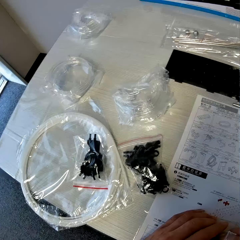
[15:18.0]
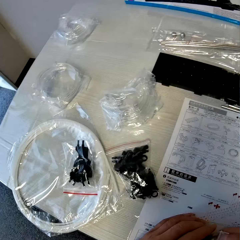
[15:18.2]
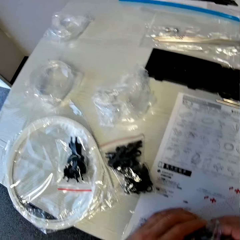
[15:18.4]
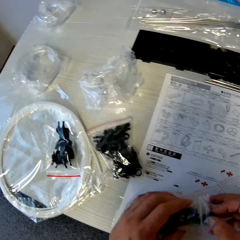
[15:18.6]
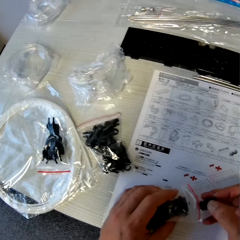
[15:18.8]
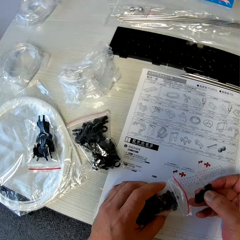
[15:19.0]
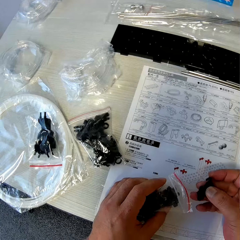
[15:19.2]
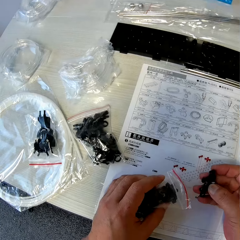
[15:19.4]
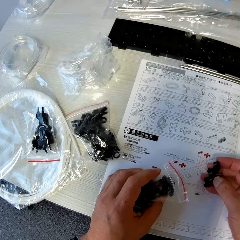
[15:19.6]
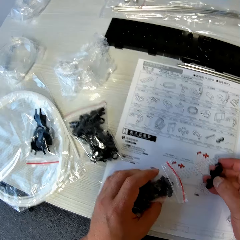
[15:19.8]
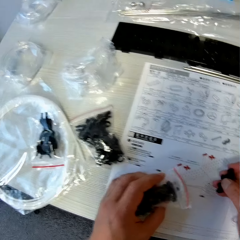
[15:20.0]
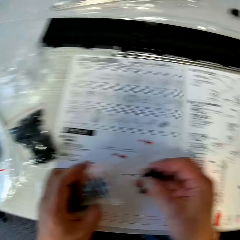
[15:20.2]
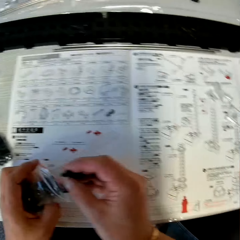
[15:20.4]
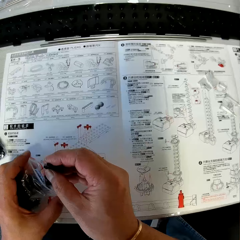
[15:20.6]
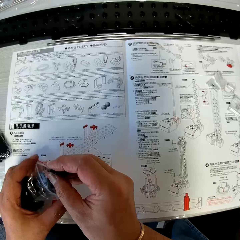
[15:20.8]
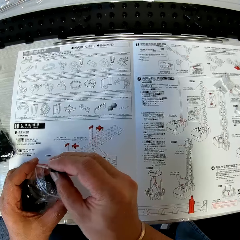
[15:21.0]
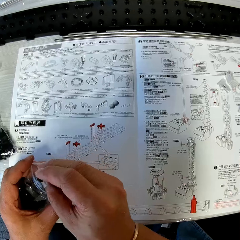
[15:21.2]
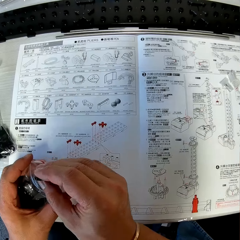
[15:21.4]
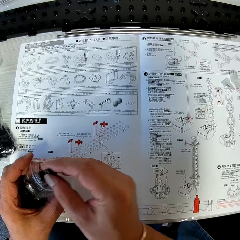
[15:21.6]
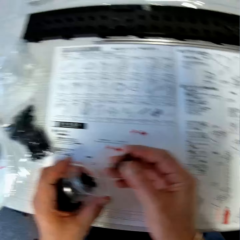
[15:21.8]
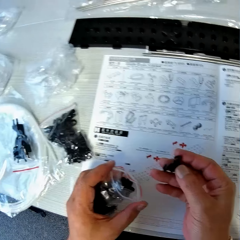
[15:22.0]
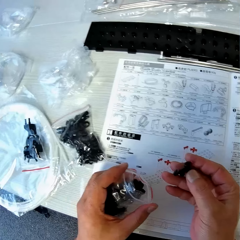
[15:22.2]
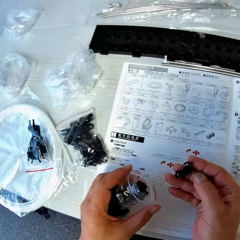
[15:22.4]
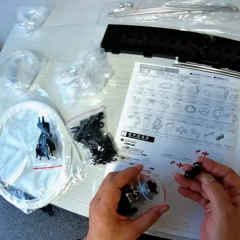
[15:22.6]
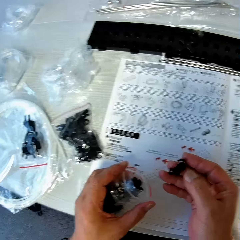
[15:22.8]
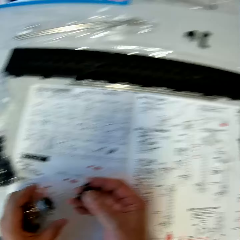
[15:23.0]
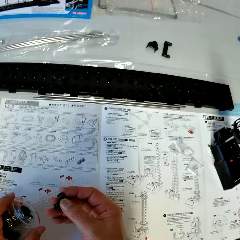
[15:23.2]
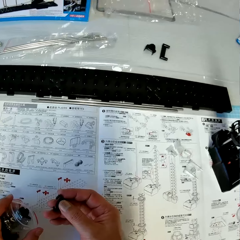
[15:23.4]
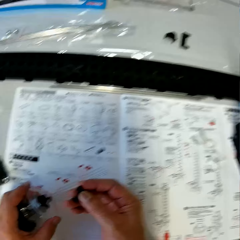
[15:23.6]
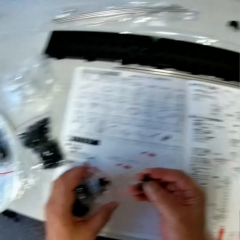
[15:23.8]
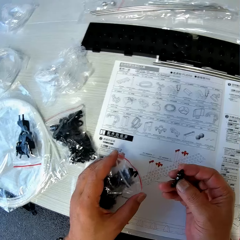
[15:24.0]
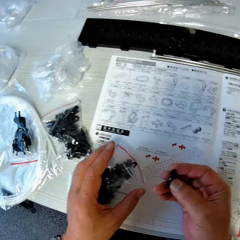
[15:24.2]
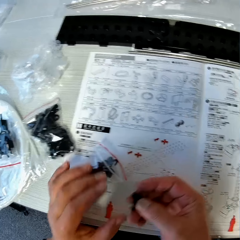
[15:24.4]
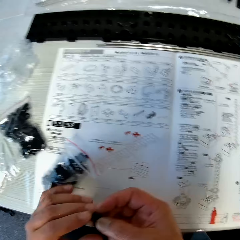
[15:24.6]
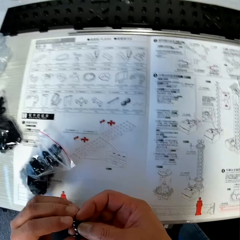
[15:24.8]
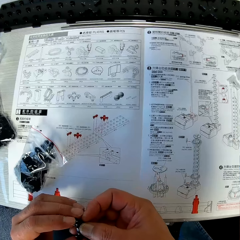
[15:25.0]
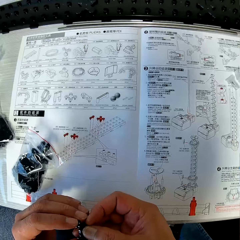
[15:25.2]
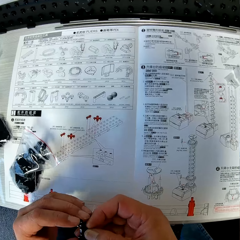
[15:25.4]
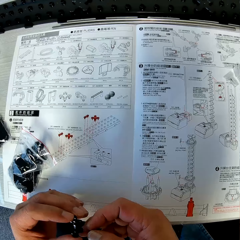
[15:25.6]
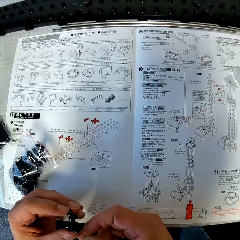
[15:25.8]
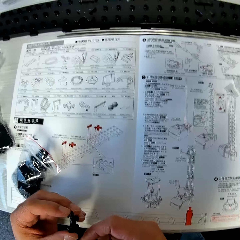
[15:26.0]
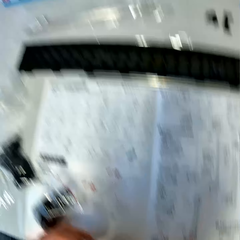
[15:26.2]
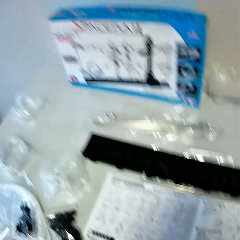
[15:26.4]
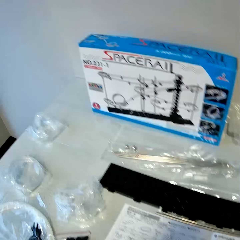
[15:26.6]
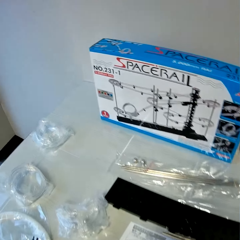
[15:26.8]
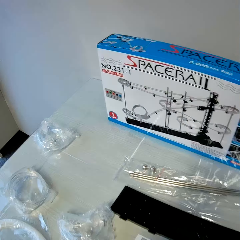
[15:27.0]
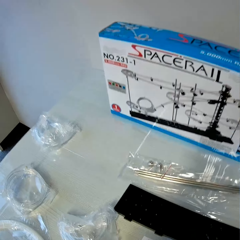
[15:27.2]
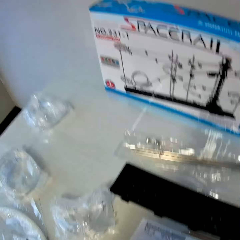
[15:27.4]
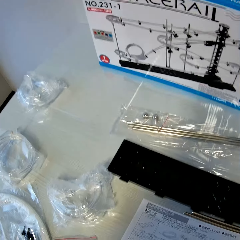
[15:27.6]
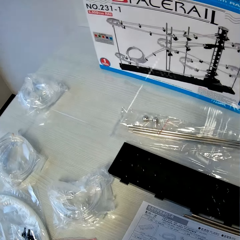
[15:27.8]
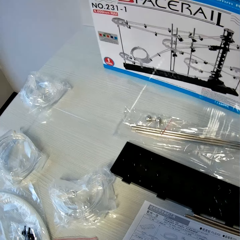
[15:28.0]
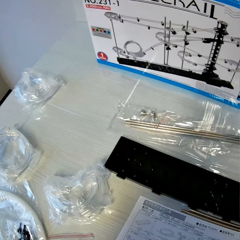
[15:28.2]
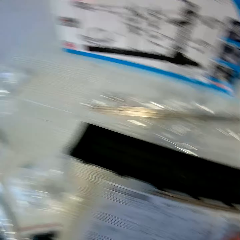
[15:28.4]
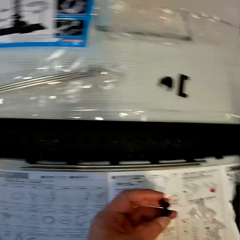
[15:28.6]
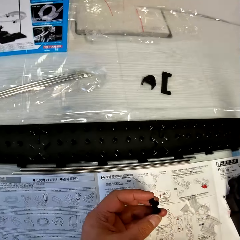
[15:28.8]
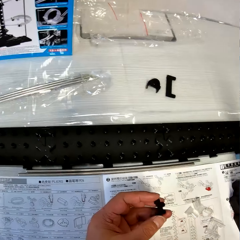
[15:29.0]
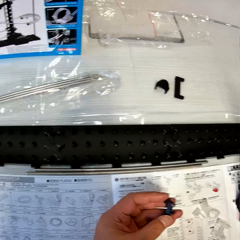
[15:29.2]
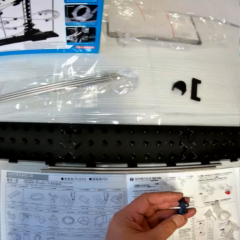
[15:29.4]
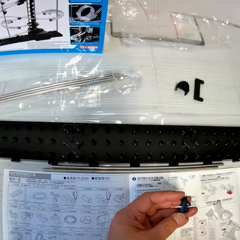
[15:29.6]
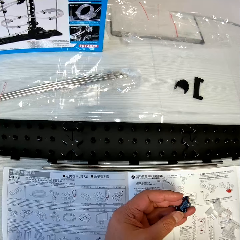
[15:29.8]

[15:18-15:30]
The camera wearer takes out some pieces from the pack of pieces in his left hand. He returns some pieces into the pack in his left hand. He drops the pack of pieces in his left hand on the table. He passes the piece from his right hand to his left hand. He stares at the gearbox on the table.

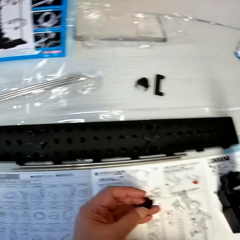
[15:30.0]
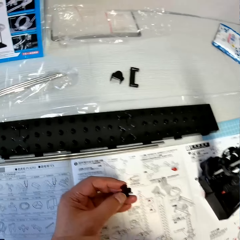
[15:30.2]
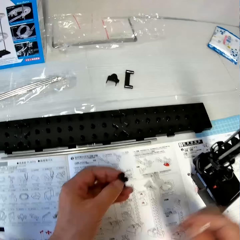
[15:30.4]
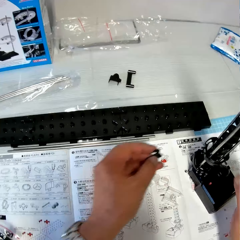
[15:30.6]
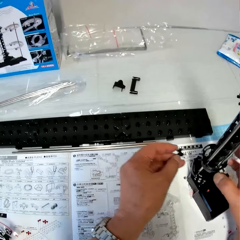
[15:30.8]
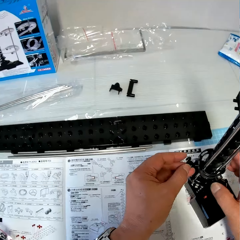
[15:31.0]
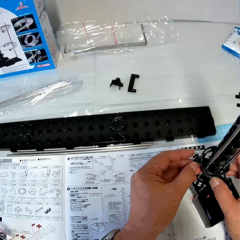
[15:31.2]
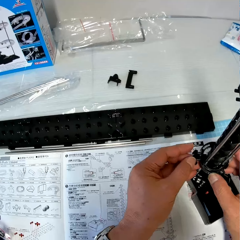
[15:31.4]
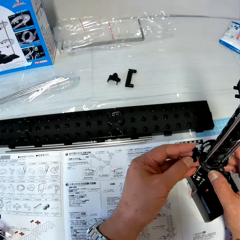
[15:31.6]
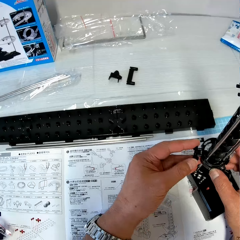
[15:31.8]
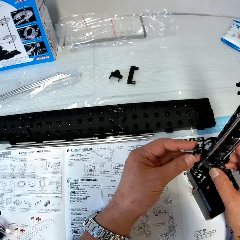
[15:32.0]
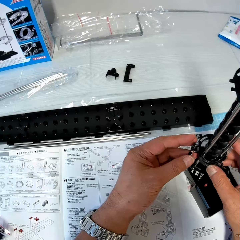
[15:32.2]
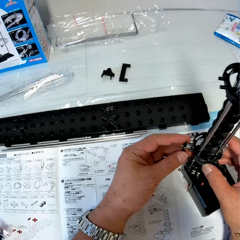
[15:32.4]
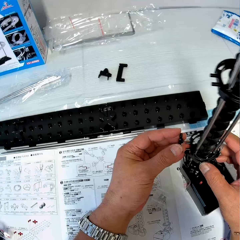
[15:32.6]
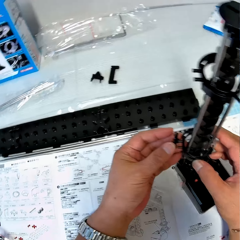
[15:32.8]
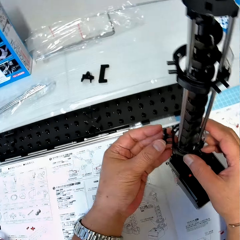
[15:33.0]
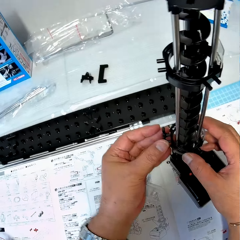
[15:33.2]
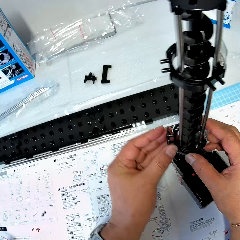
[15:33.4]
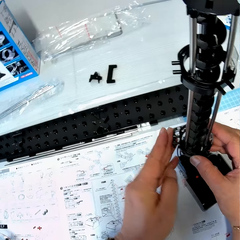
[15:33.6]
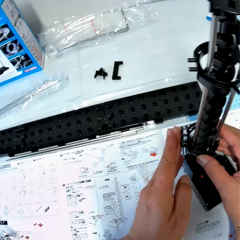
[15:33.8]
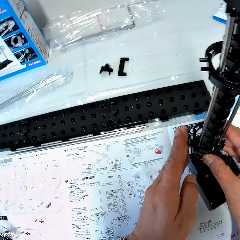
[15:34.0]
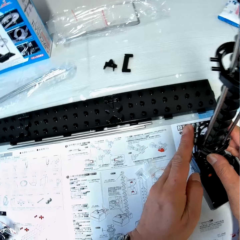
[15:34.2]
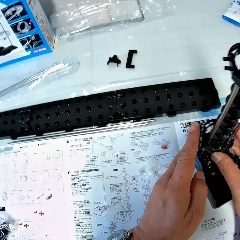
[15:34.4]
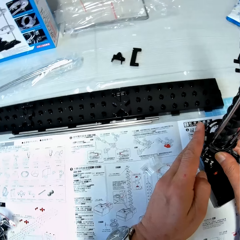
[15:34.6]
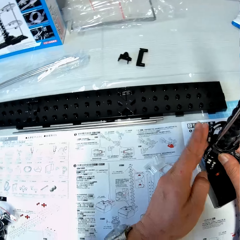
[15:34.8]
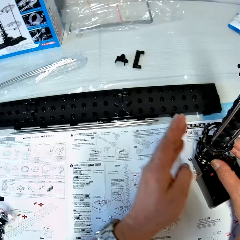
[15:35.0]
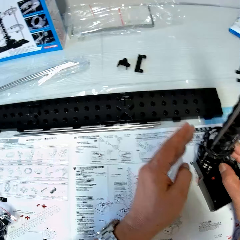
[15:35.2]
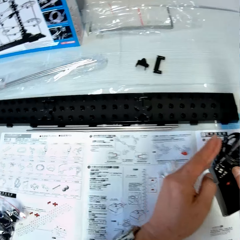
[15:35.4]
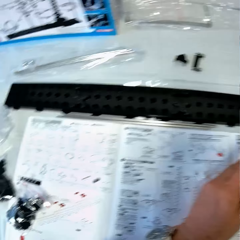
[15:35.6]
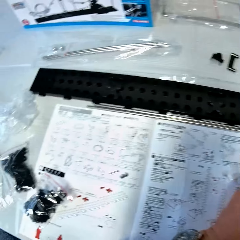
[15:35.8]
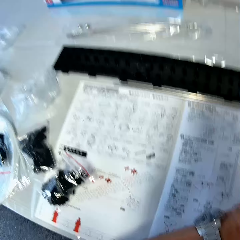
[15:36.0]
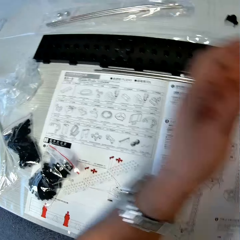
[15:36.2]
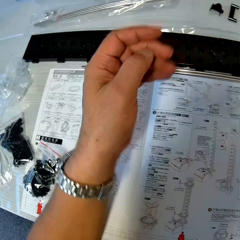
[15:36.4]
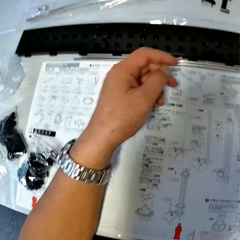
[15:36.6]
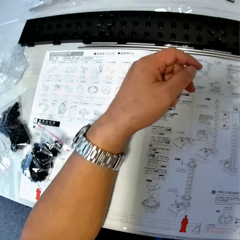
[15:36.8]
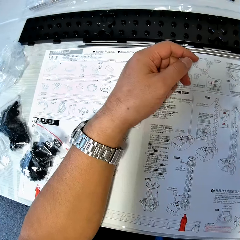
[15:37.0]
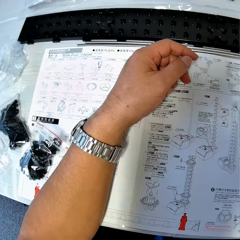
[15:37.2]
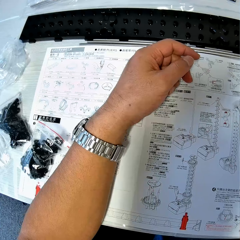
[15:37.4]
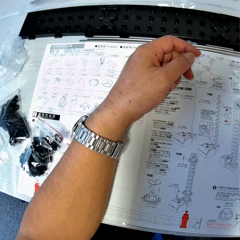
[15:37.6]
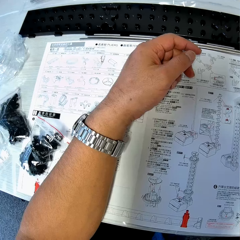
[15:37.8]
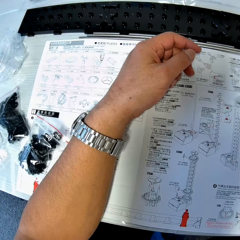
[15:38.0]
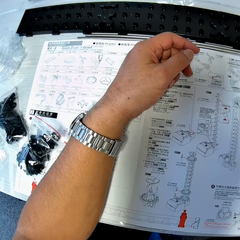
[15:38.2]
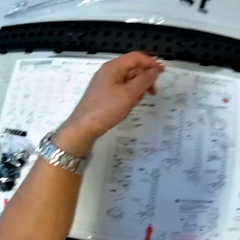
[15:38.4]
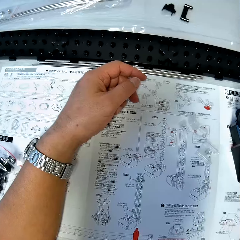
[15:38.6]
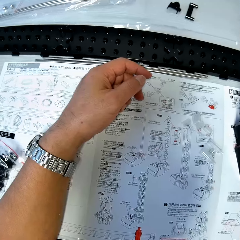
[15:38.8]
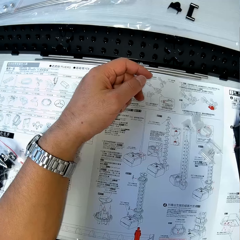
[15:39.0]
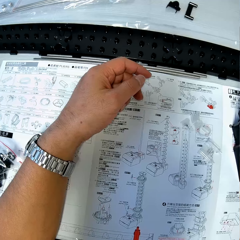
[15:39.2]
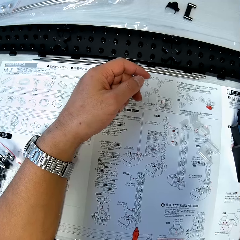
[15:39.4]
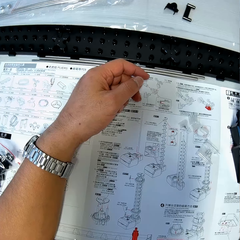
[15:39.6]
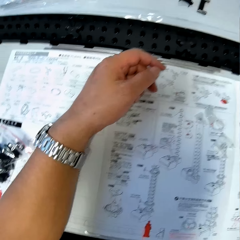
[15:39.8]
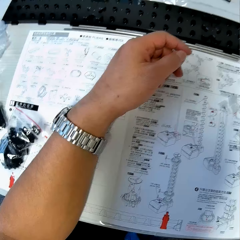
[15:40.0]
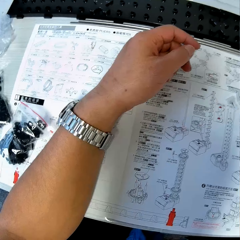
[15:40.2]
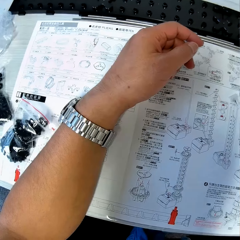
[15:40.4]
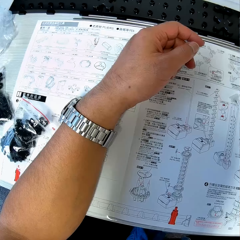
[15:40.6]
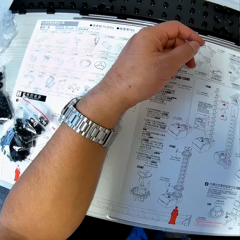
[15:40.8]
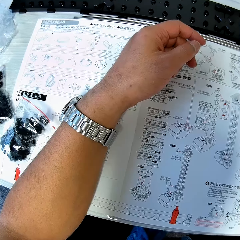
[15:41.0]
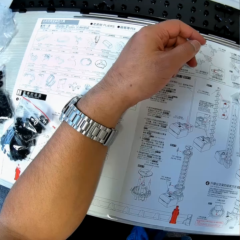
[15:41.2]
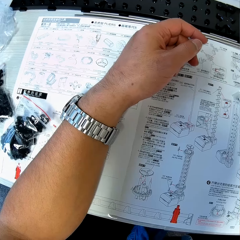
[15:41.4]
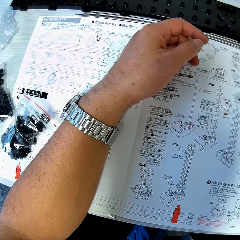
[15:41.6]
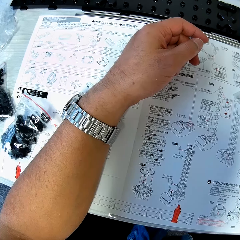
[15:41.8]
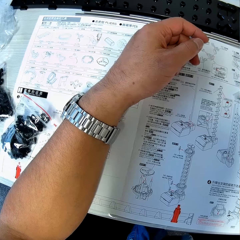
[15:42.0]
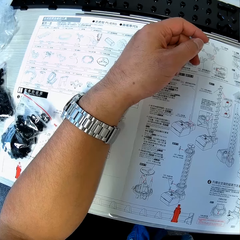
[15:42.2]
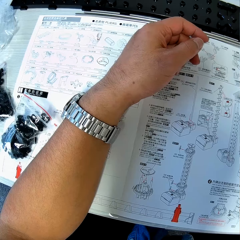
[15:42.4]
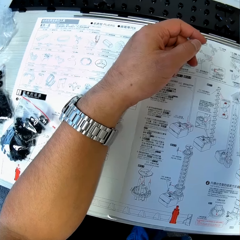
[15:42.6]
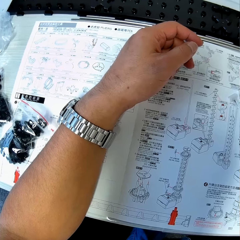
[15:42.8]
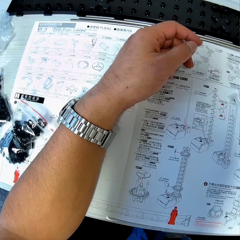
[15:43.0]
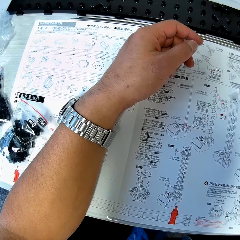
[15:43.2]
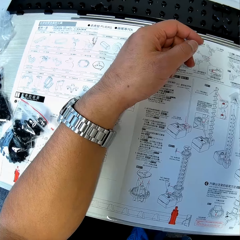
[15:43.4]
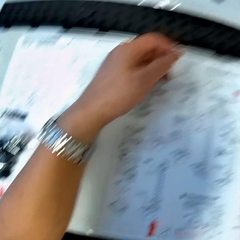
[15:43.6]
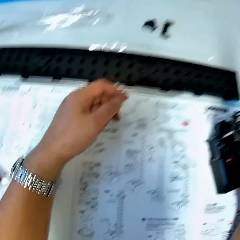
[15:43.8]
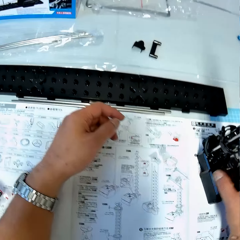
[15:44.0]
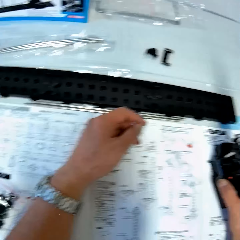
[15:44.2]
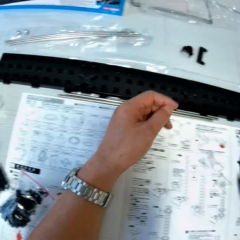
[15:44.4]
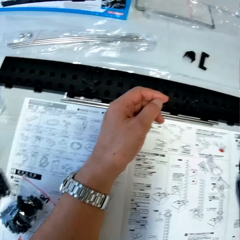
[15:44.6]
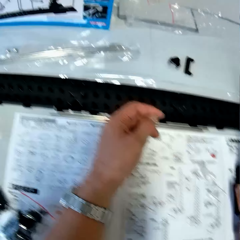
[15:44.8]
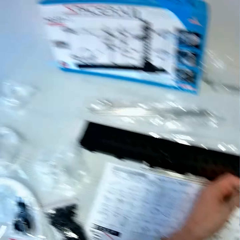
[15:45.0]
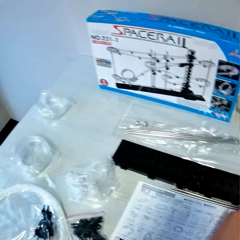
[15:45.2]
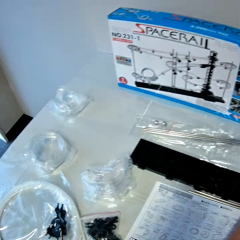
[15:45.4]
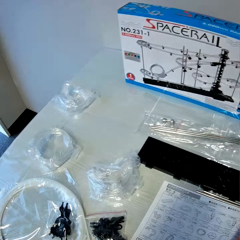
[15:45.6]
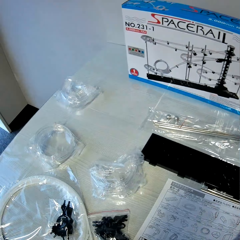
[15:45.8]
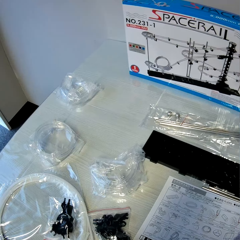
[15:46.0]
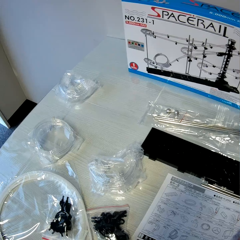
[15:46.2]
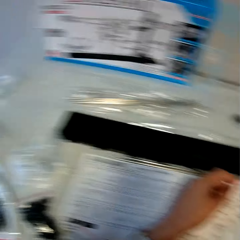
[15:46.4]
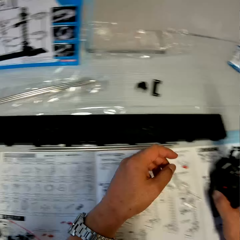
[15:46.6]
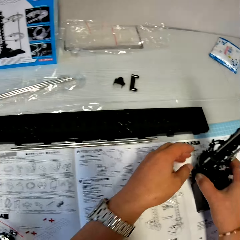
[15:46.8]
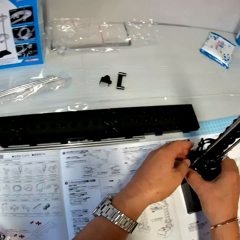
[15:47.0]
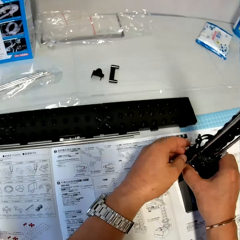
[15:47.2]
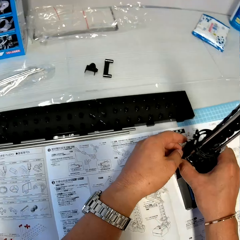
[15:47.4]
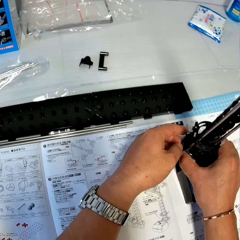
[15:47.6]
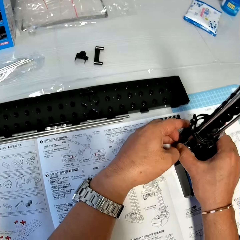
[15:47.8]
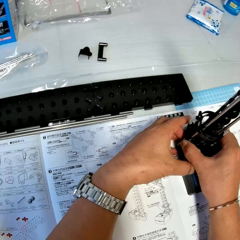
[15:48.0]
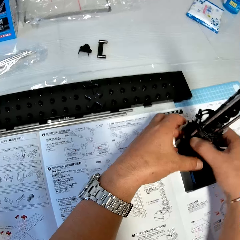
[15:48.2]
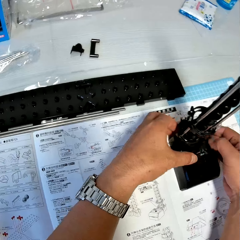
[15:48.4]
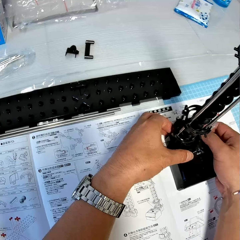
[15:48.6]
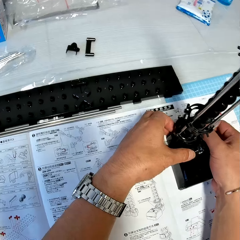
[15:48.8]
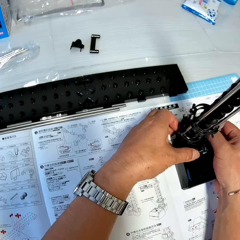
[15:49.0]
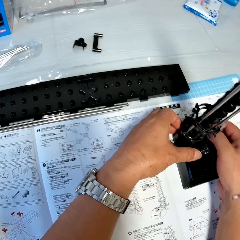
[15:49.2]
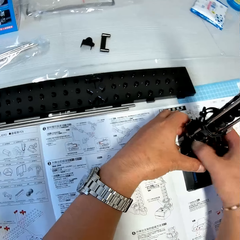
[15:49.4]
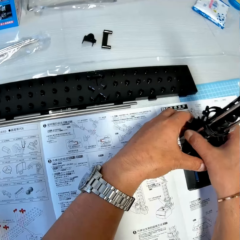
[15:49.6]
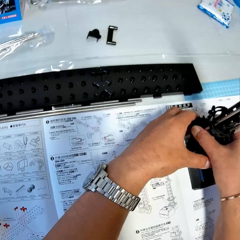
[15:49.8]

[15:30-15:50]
The camera wearer fixes the piece in his left hand to the antenna. He holds the antenna on the table with his right hand. He places his left hand on the table. He stares at the blueprint on the table. He touches the antenna on the table with his right hand. He stares at the gearbox on the table. He holds the antenna on the table with both his hands.
